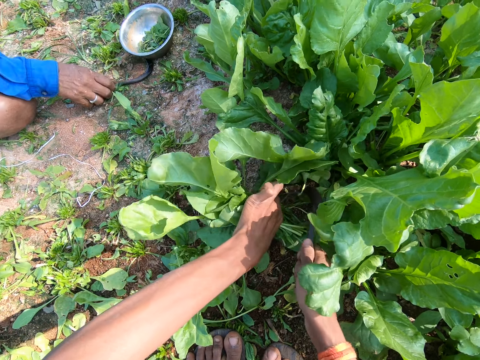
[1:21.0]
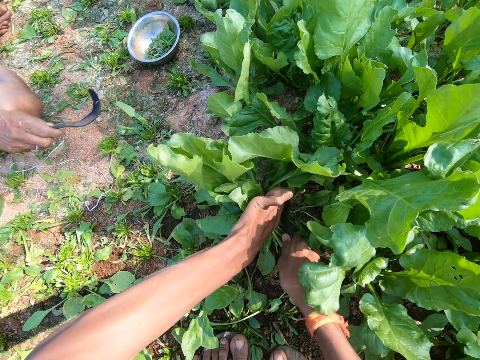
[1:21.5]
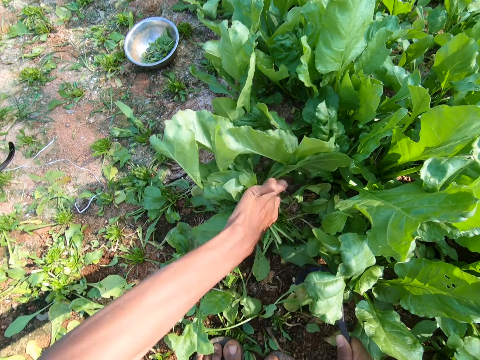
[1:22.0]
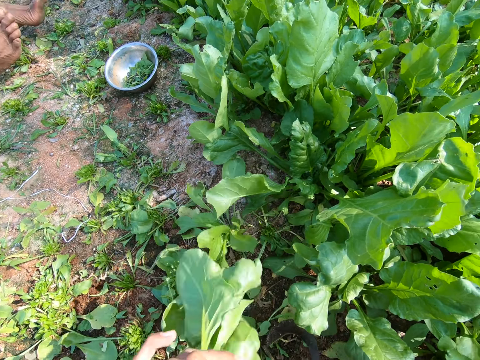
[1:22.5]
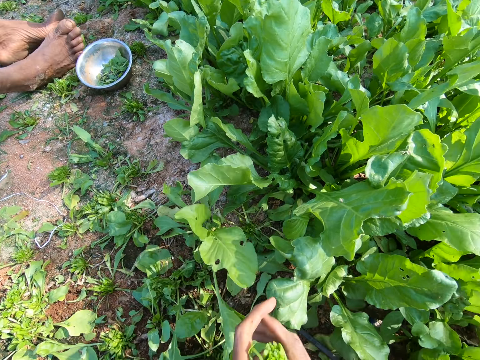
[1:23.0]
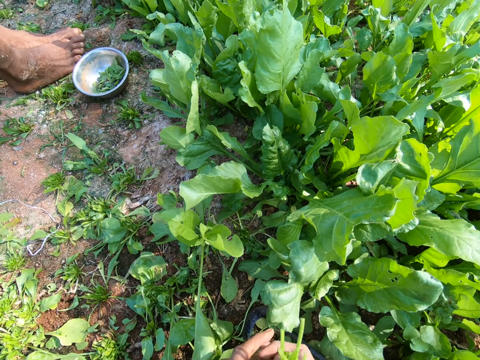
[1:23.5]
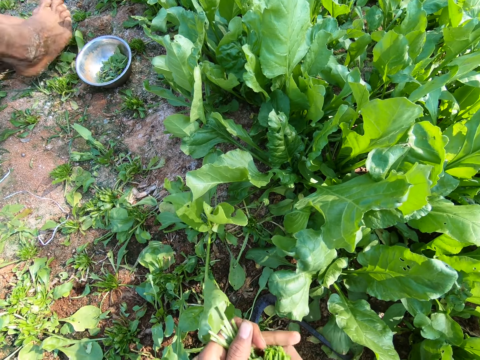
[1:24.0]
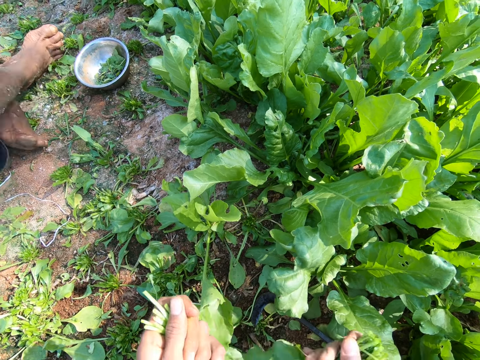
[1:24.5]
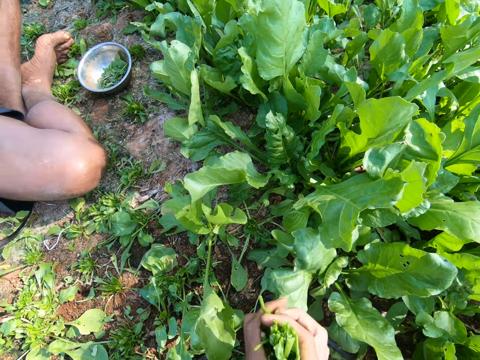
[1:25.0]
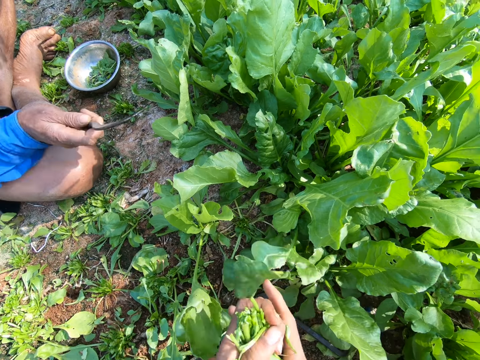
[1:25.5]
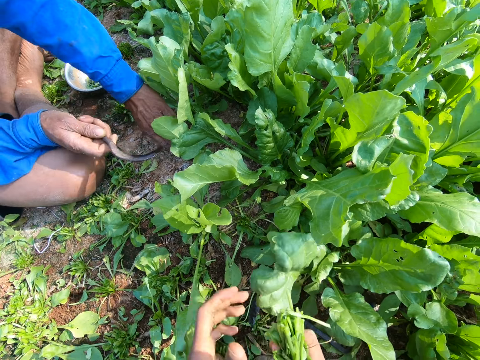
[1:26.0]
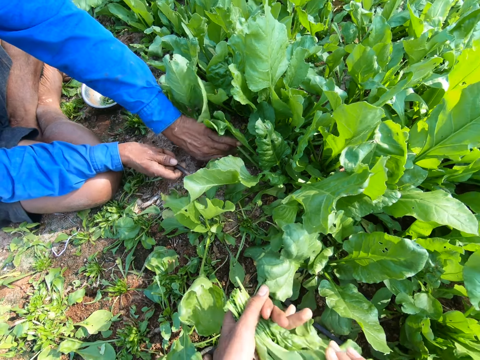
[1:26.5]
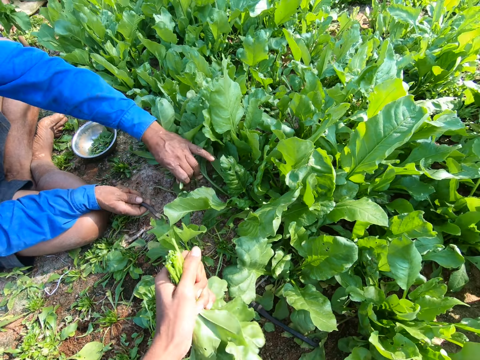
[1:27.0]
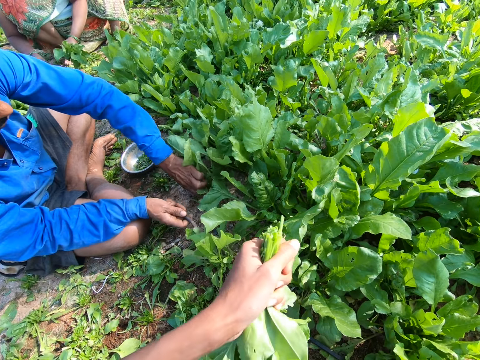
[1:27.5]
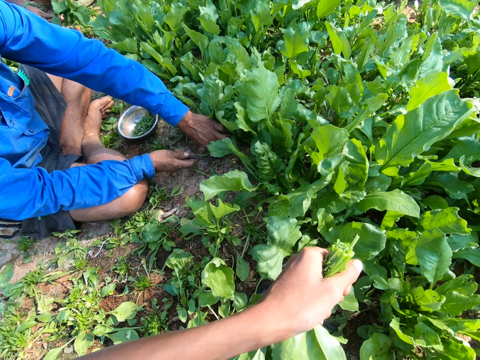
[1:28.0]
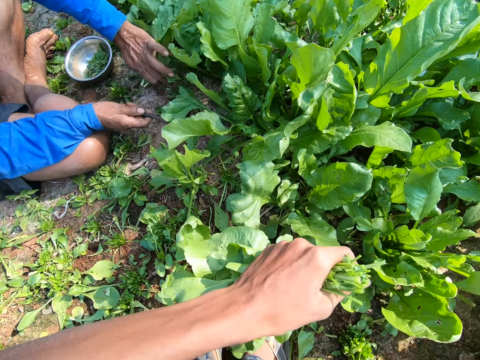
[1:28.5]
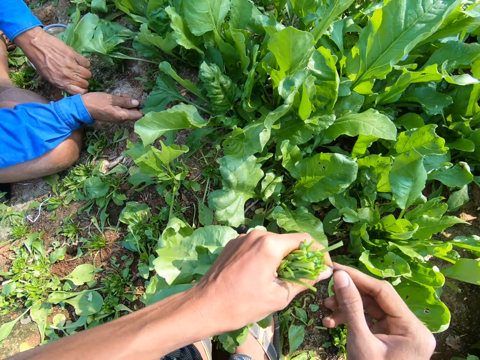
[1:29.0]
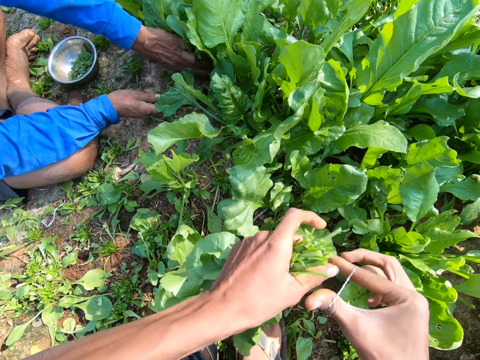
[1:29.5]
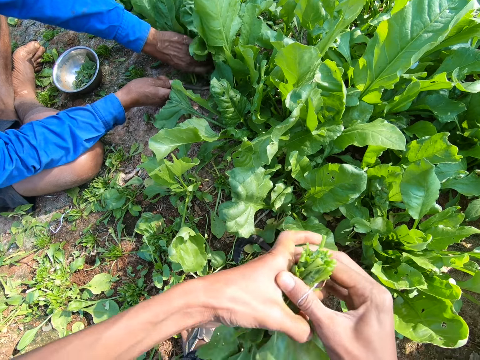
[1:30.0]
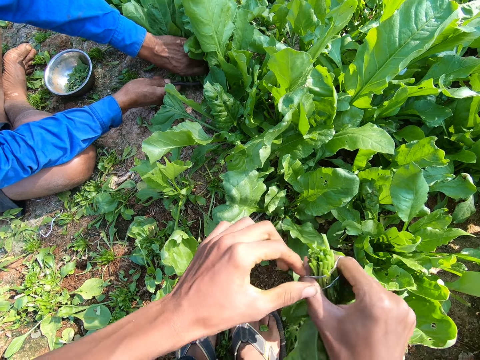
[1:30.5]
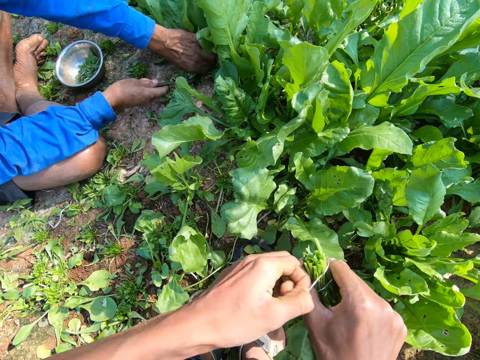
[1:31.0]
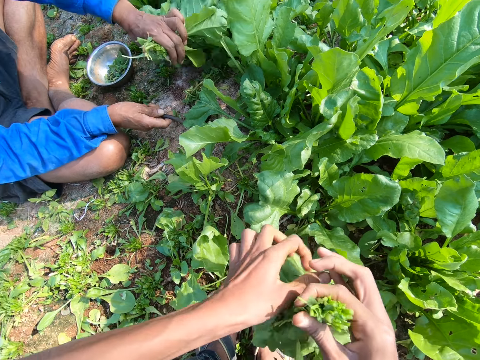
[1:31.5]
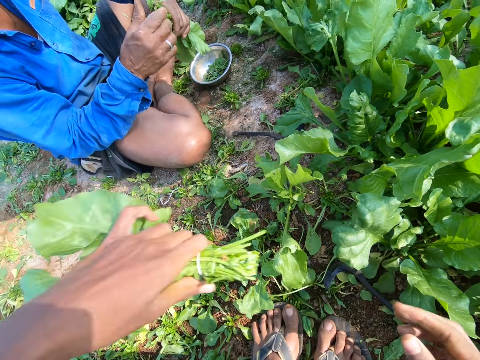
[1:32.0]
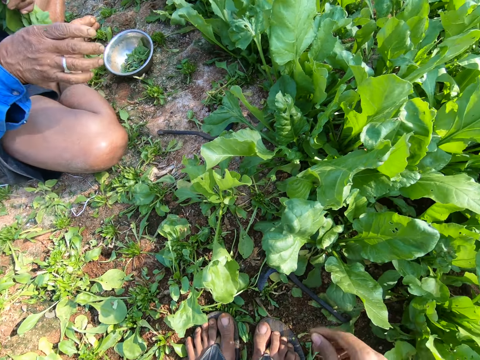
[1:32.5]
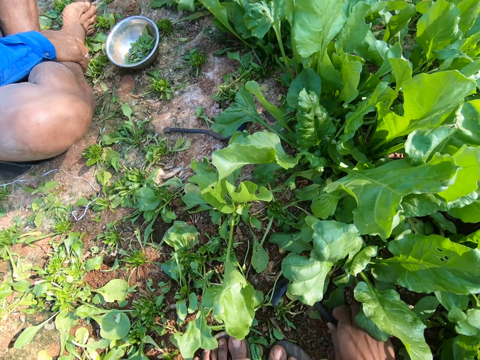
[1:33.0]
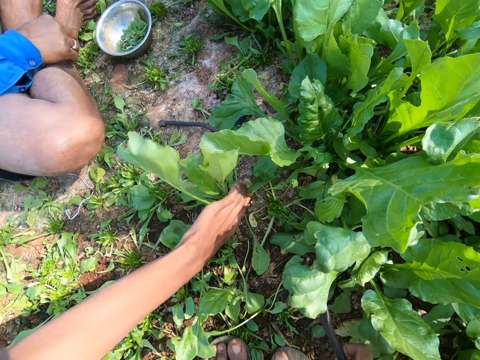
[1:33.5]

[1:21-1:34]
The camera wearer moves the sickle tool and cuts the spinach with the sickle tool. They lift the spinach, drop the sickle tool, and squeeze the spinach. They lift the spinach. A man cuts the spinach with a sickle tool. The camera wearer expands a rubber band, transfers the spinach to the right hand, and ties the spinach with the rubber band. They place the spinach down and look around.

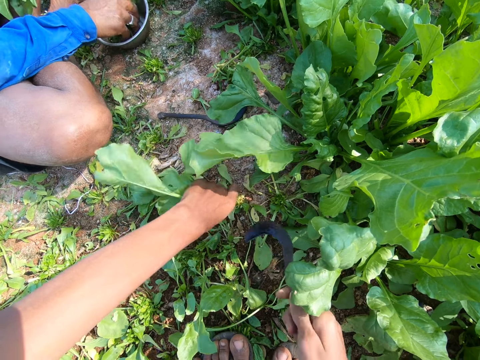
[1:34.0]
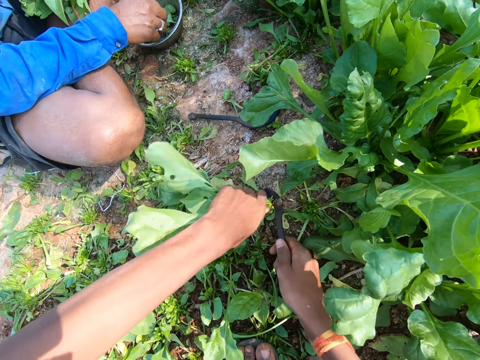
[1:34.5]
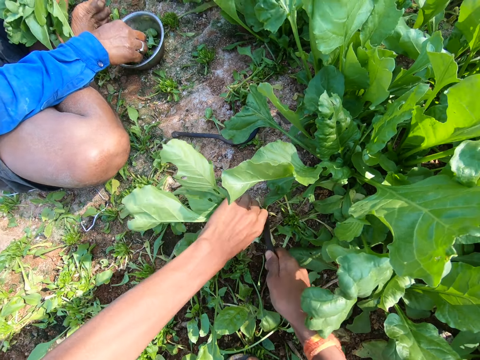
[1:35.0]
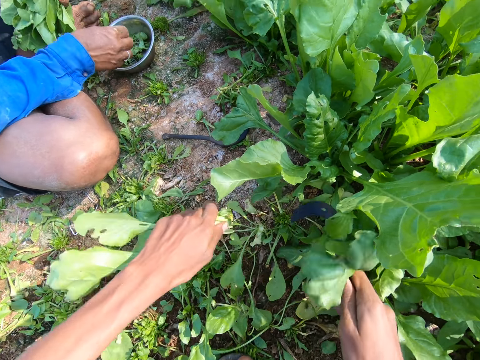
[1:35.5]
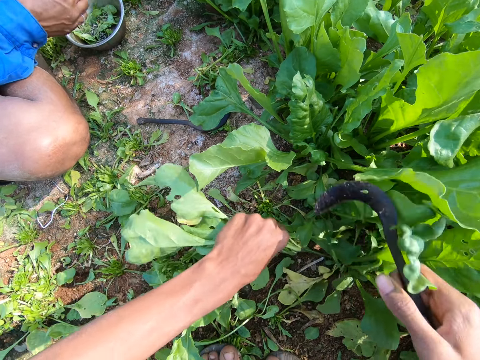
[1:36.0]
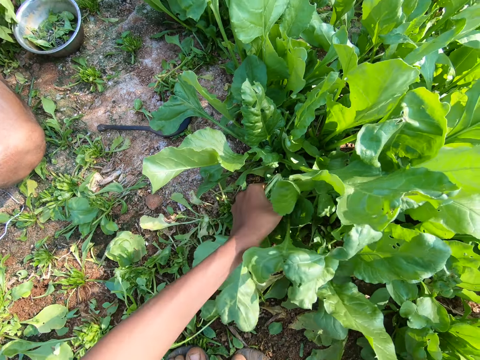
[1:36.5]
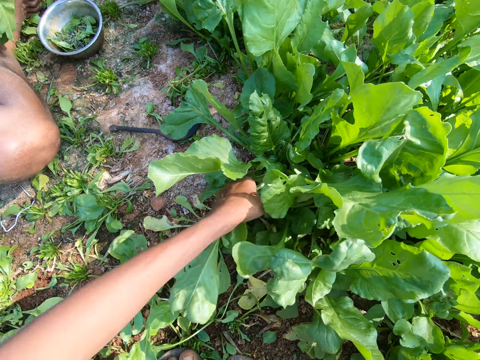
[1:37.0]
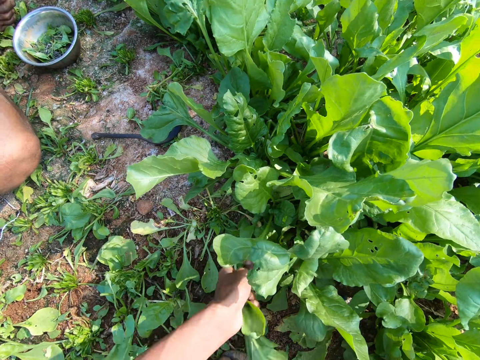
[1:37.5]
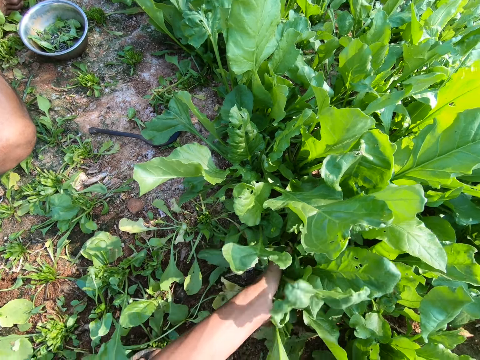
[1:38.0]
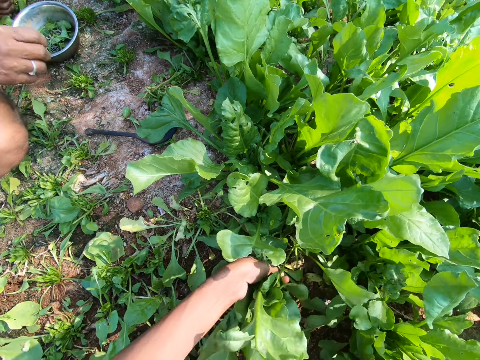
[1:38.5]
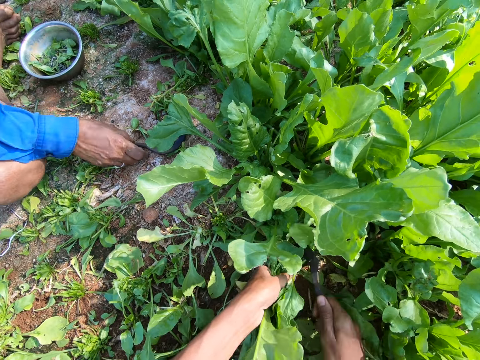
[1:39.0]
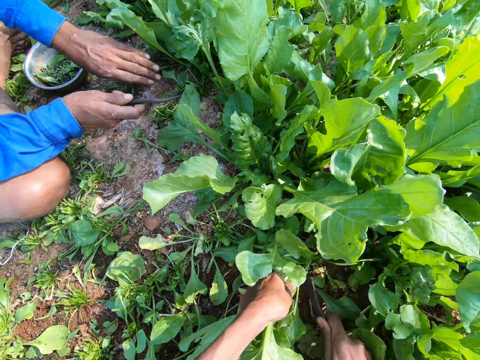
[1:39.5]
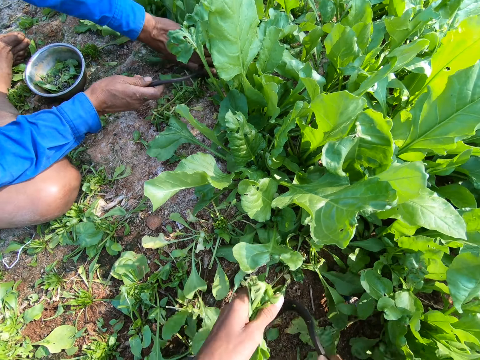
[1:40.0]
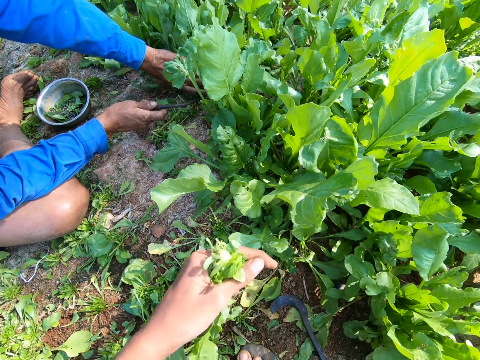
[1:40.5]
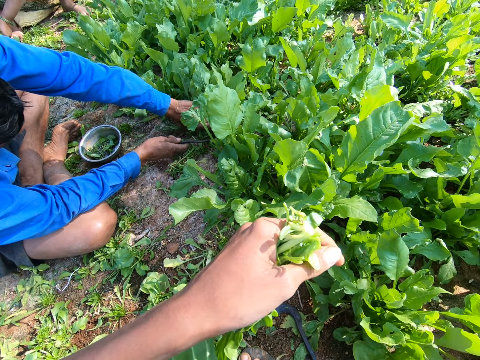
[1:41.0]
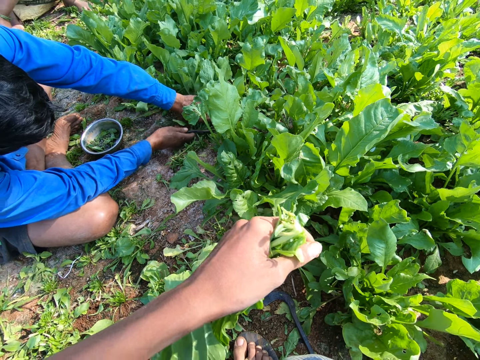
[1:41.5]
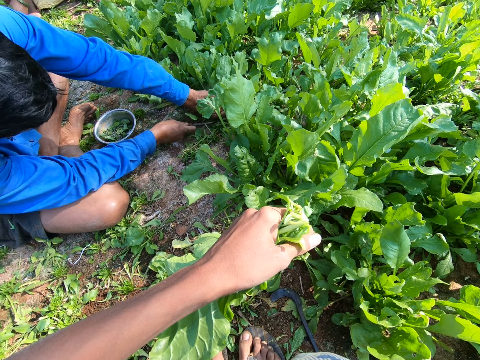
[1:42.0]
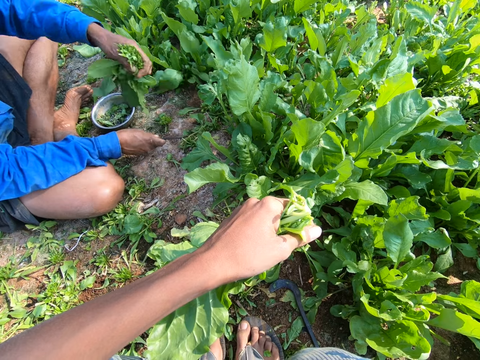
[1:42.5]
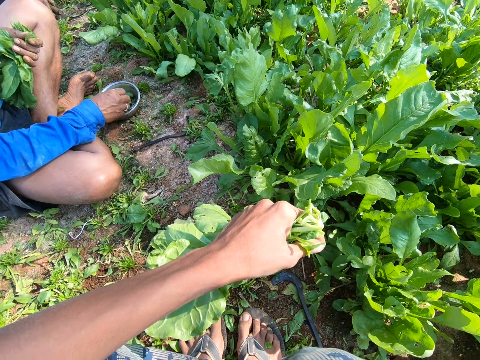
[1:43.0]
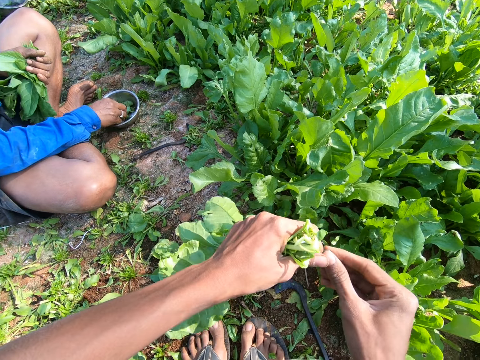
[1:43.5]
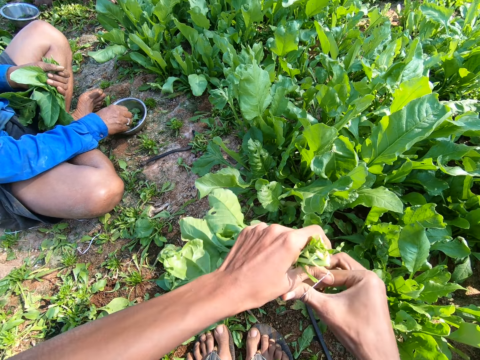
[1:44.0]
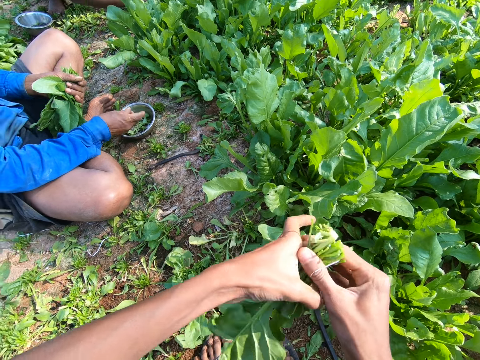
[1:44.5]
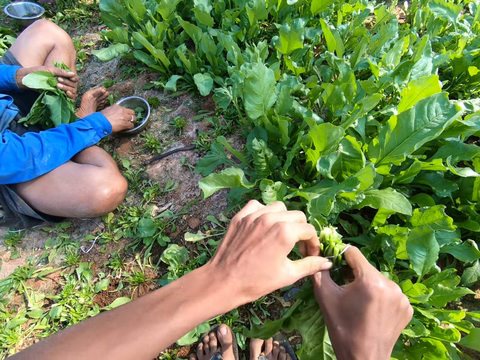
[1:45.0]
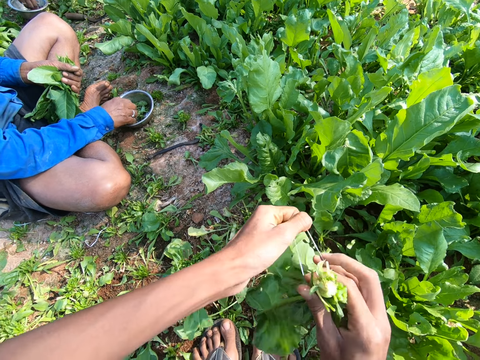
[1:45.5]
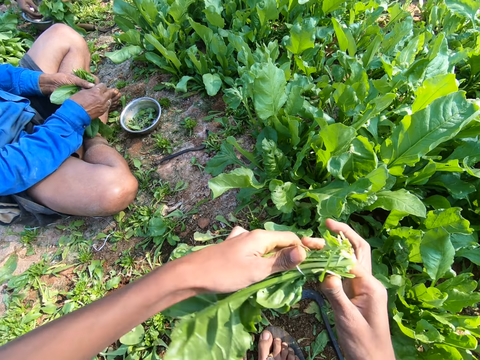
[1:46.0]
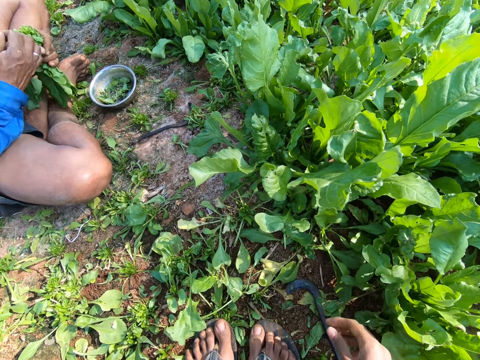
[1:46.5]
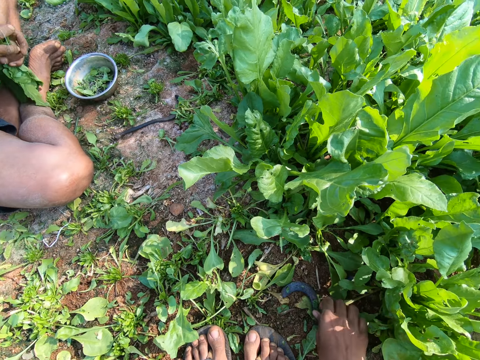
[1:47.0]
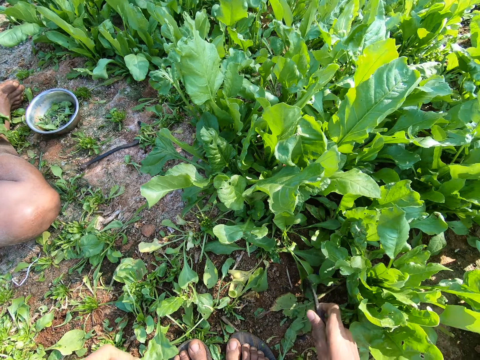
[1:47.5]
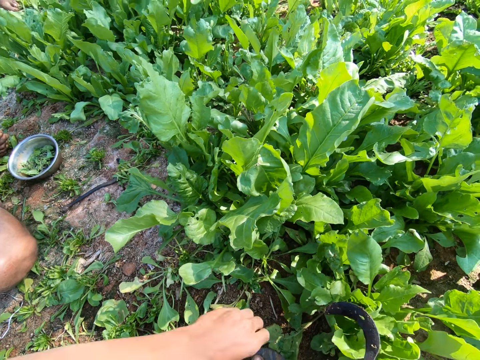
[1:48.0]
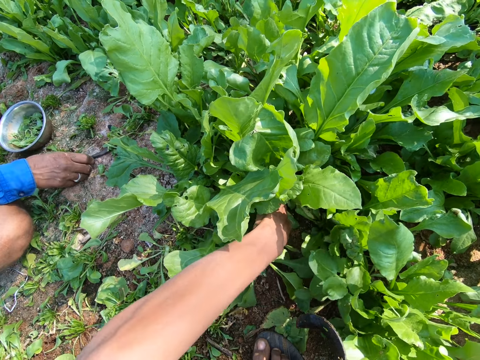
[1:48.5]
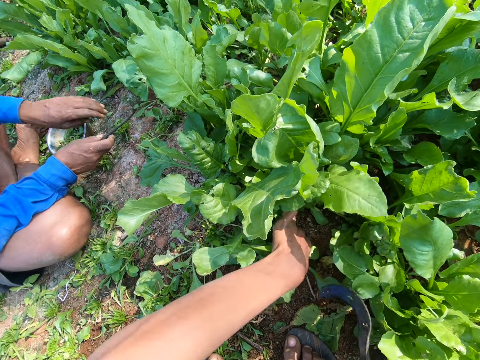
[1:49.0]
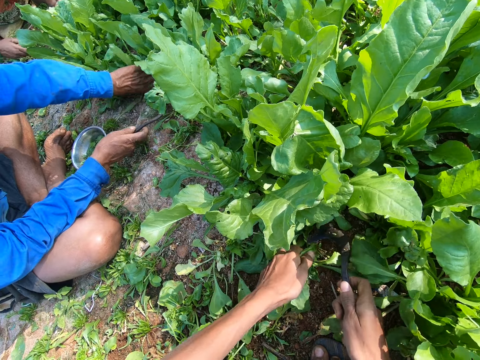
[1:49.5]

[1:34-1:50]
The camera wearer pulls the spinach, moves the sickle tool, and cuts the spinach with the sickle tool. They push the spinach with the sickle tool. They touch the spinach and pull the spinach. A man picks up the sickle tool. The camera wearer cuts the spinach with the sickle tool. They drop the sickle tool and lift the spinach. The man cuts the spinach with the sickle tool. The camera wearer looks around. They expand the rubber band, transfer the spinach to the right hand, and tie the spinach with the rubber band. They drop the spinach. The man ties the spinach with the rubber band. The camera wearer picks up the sickle tool, moves the left hand, and pulls the spinach.
